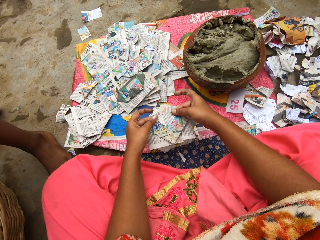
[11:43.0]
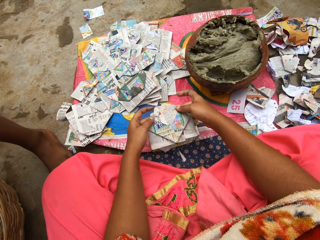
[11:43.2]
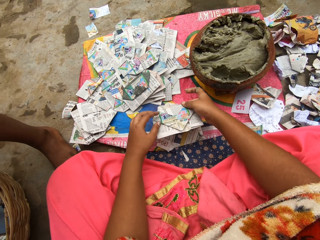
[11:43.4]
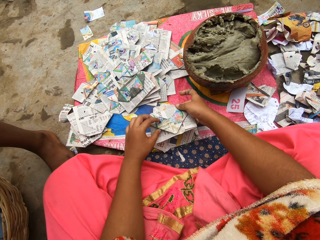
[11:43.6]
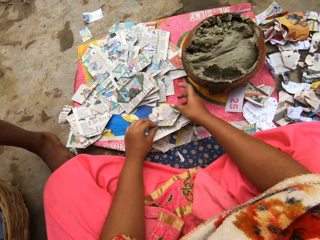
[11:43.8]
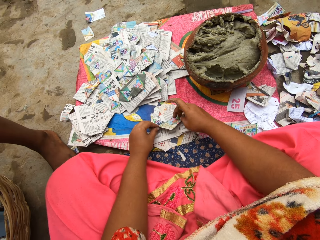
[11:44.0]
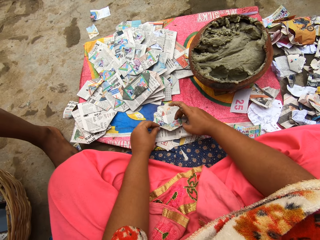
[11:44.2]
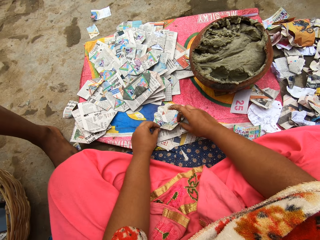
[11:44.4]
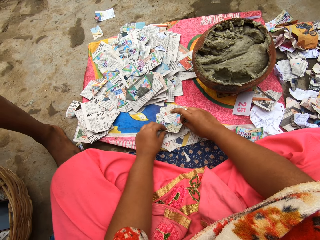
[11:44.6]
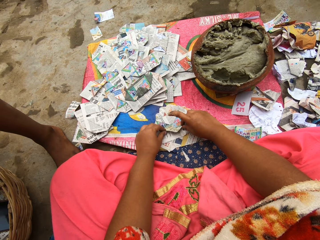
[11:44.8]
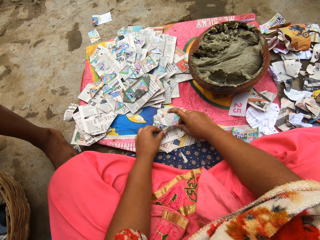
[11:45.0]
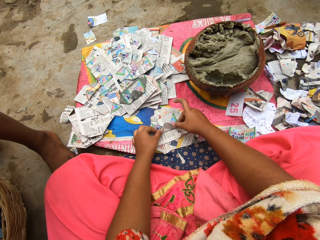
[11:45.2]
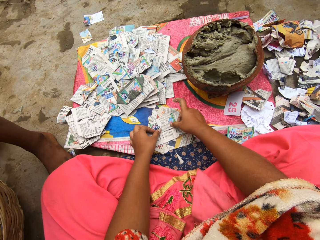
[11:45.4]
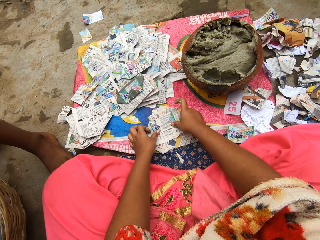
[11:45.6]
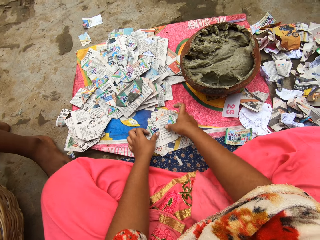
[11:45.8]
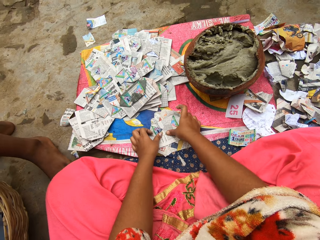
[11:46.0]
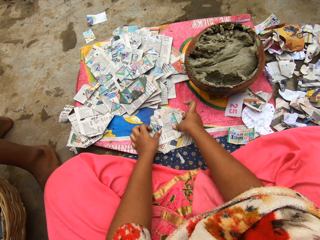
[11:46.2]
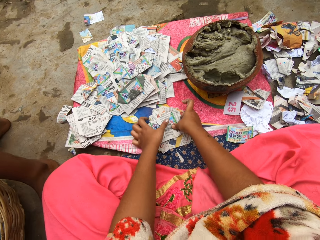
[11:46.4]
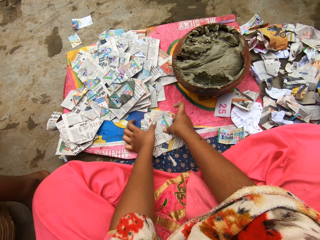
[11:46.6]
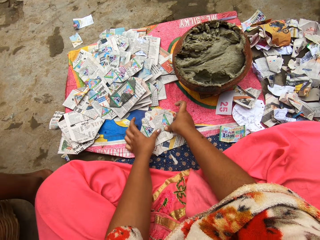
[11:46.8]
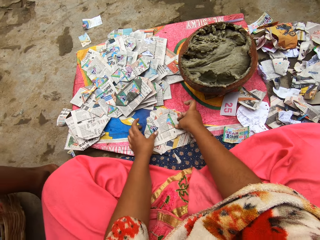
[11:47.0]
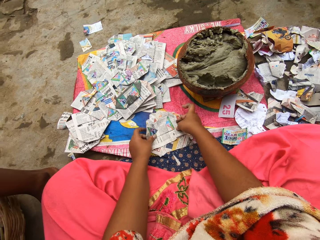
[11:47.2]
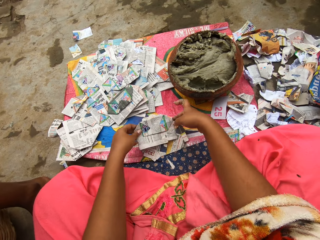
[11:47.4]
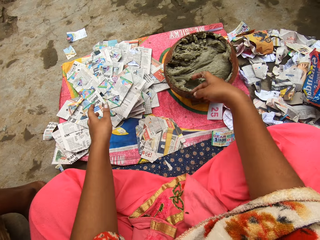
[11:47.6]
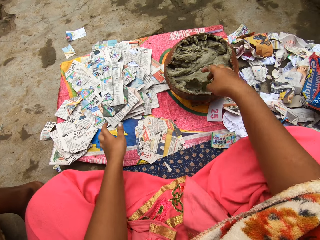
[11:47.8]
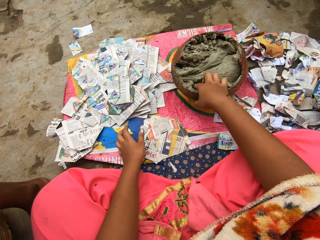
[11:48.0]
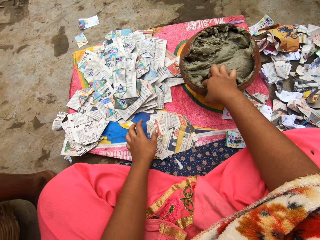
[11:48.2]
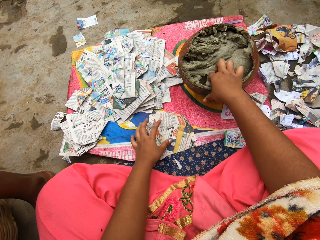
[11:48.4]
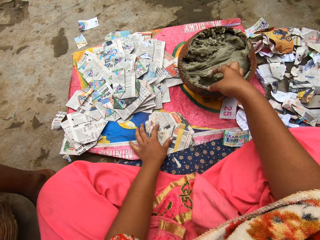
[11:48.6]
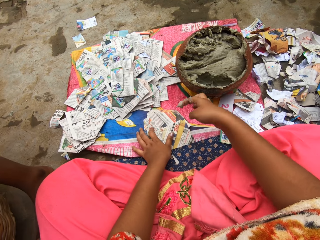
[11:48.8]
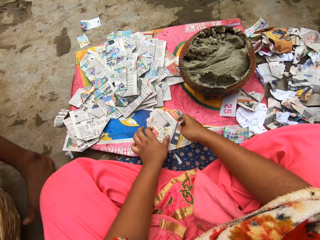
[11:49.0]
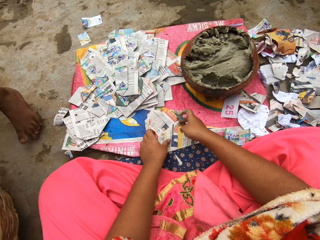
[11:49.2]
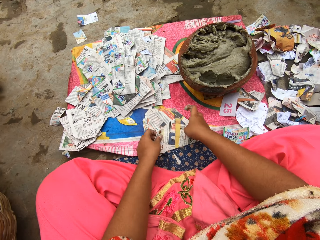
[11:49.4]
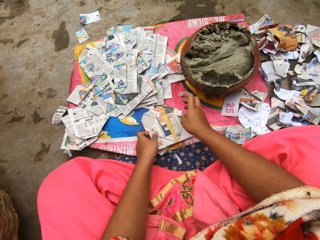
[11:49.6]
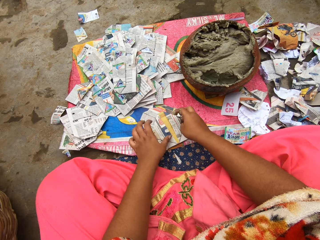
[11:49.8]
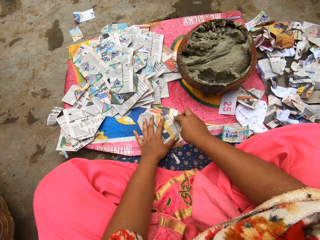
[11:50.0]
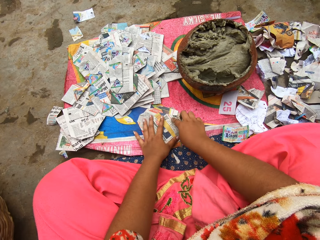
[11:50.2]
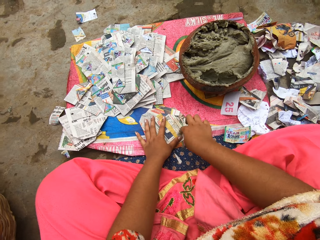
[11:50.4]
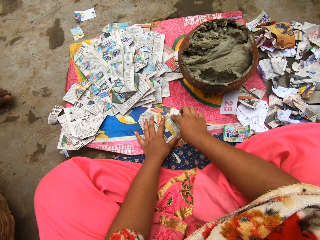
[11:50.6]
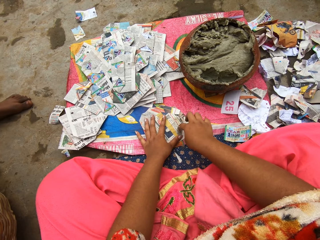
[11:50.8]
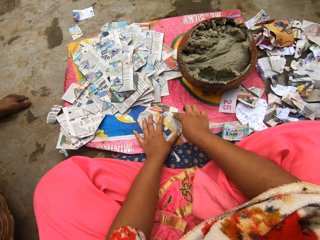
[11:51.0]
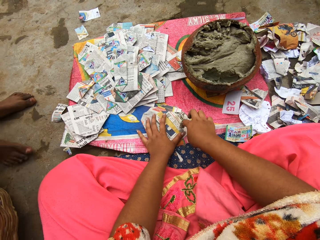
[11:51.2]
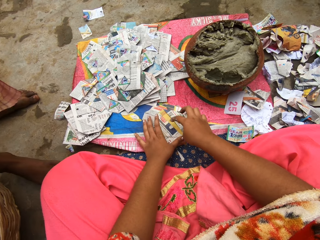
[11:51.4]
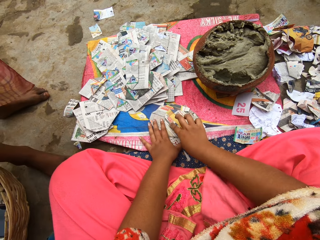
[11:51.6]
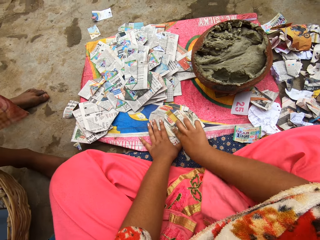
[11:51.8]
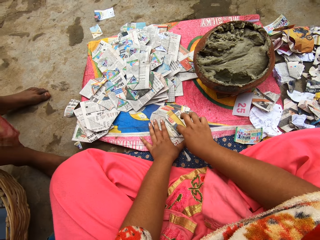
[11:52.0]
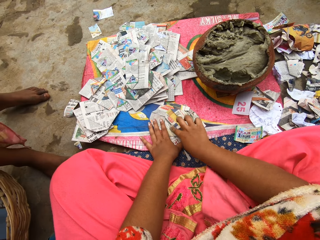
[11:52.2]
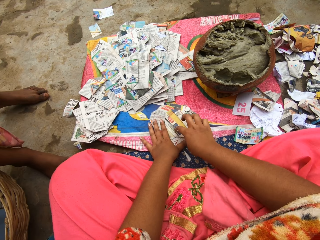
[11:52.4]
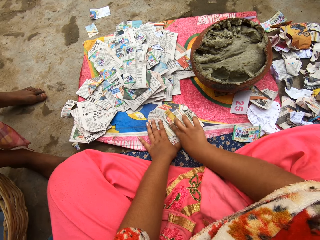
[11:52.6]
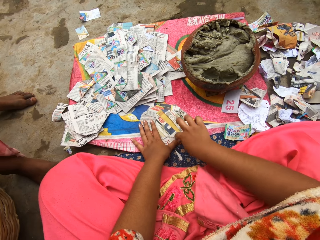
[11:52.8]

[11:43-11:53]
The camera wearer puts a paper on the table. She folds part of a piece of paper. She picks up a piece of paper. She drops the paper on a pile of papers on the sac on the ground with her left hand. She takes putty from the clay pot on the ground with her right hand. She moves the papers on the table. She holds down a paper on the sac on the ground with her left hand. She rubs the putty in her right hand on the paper on the ground.

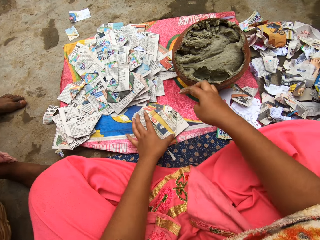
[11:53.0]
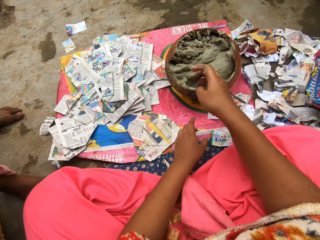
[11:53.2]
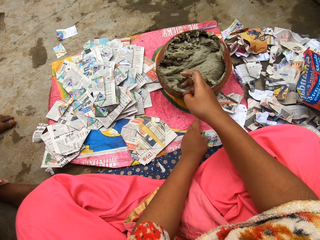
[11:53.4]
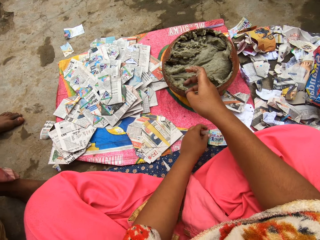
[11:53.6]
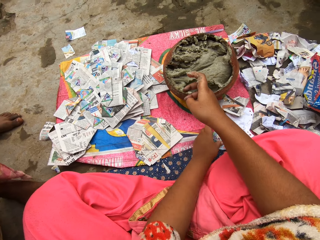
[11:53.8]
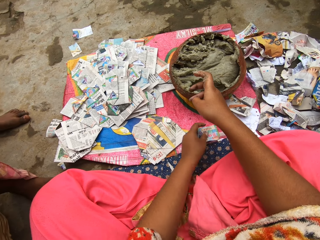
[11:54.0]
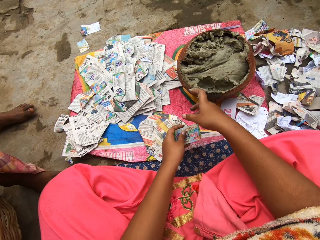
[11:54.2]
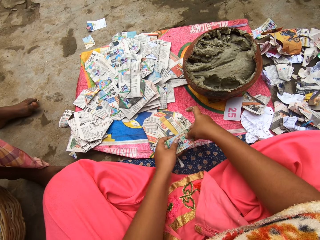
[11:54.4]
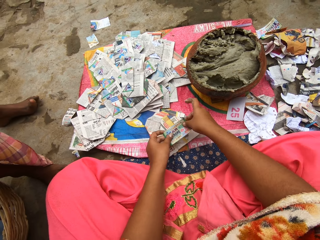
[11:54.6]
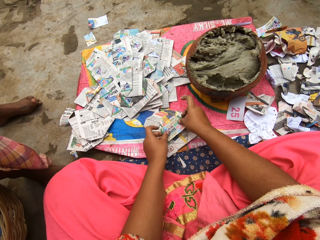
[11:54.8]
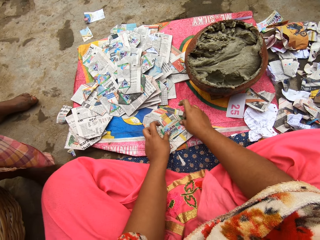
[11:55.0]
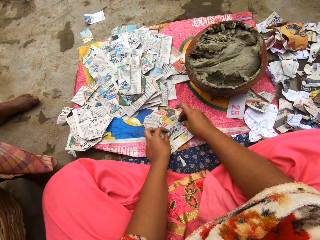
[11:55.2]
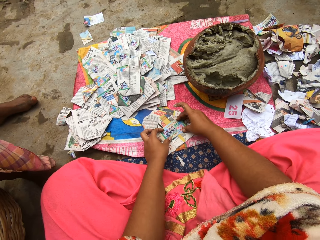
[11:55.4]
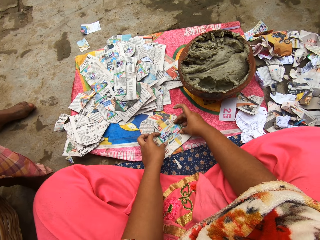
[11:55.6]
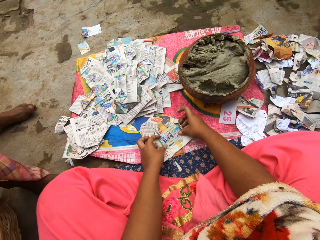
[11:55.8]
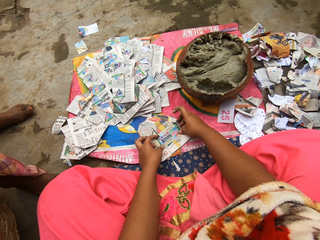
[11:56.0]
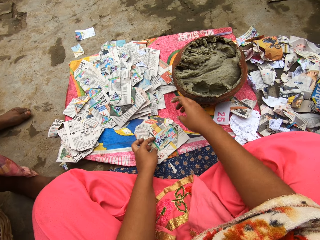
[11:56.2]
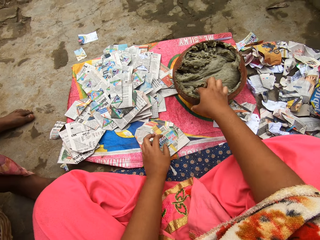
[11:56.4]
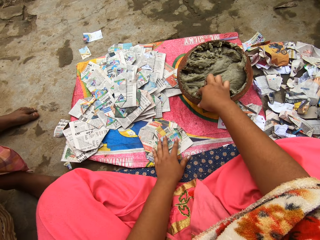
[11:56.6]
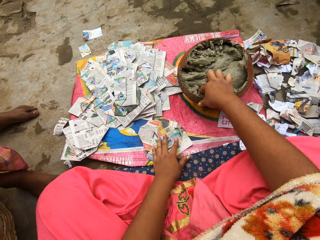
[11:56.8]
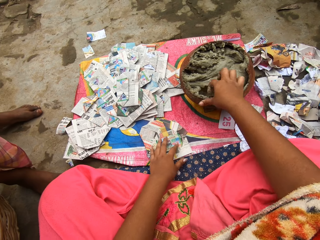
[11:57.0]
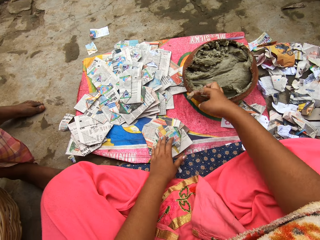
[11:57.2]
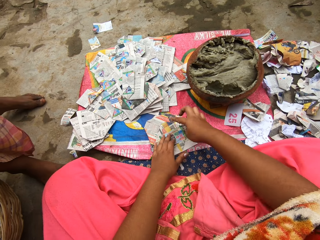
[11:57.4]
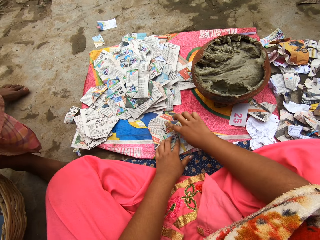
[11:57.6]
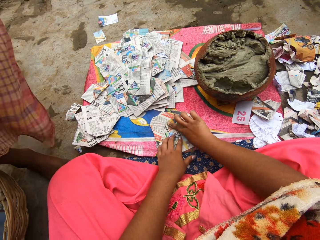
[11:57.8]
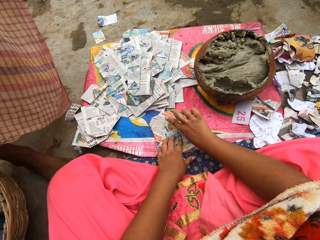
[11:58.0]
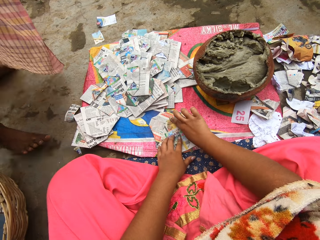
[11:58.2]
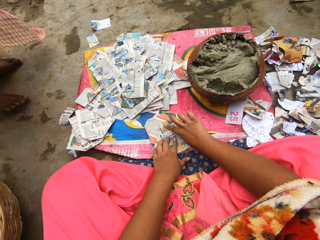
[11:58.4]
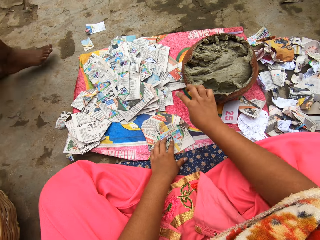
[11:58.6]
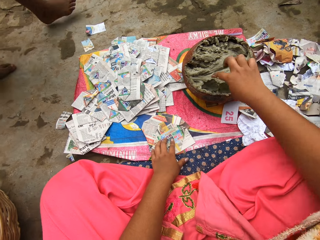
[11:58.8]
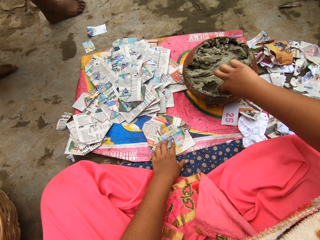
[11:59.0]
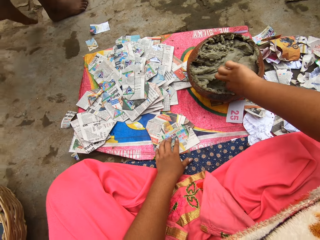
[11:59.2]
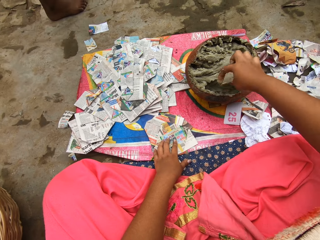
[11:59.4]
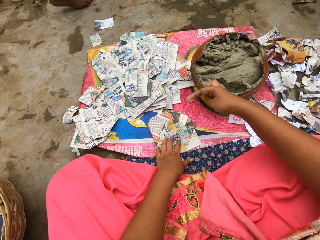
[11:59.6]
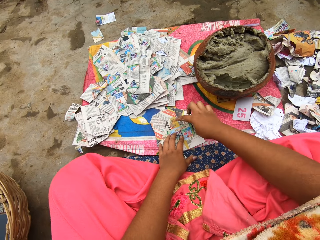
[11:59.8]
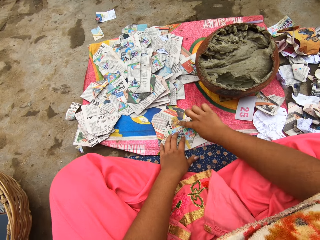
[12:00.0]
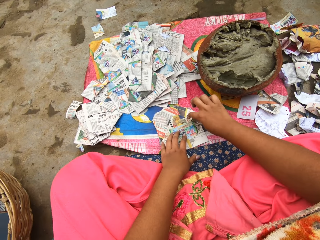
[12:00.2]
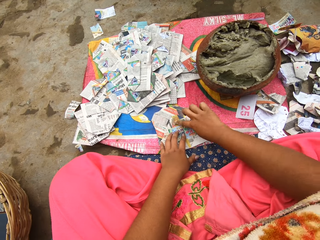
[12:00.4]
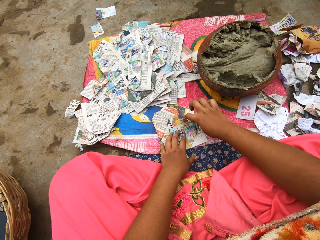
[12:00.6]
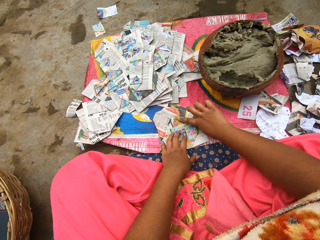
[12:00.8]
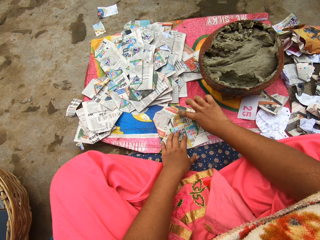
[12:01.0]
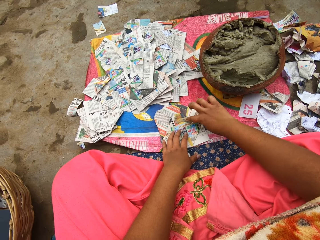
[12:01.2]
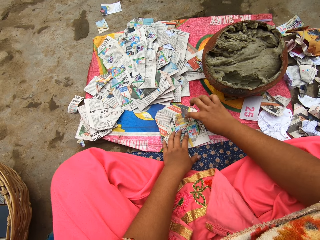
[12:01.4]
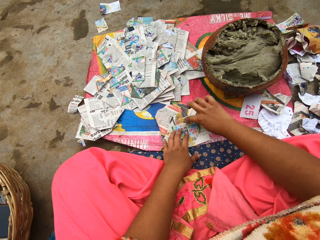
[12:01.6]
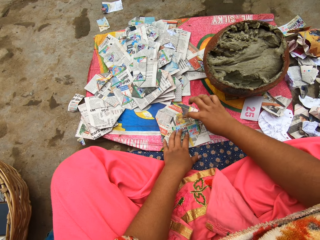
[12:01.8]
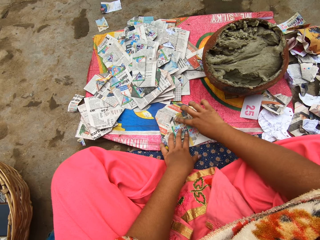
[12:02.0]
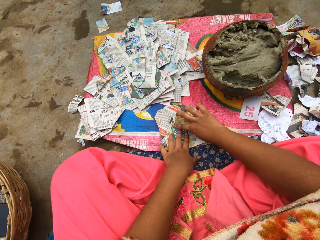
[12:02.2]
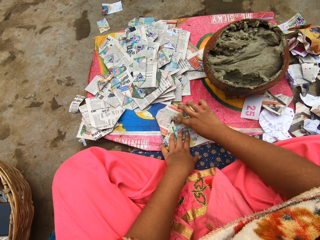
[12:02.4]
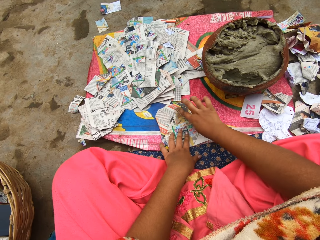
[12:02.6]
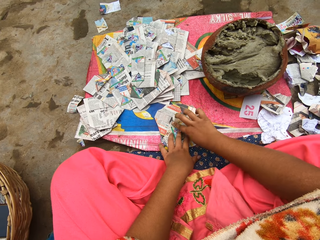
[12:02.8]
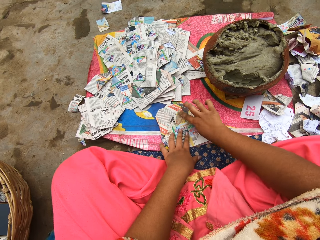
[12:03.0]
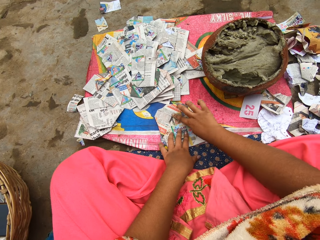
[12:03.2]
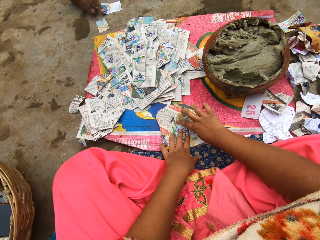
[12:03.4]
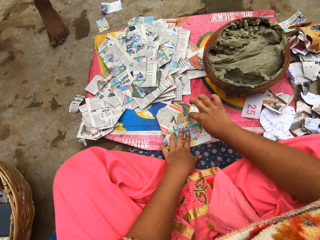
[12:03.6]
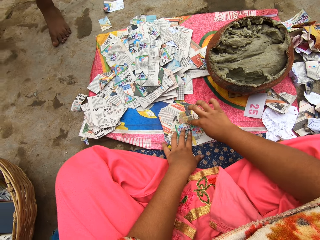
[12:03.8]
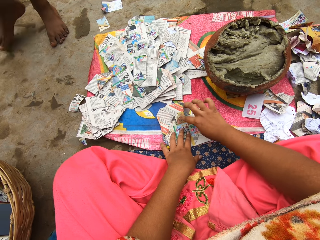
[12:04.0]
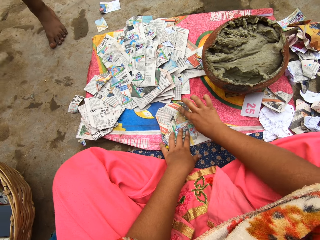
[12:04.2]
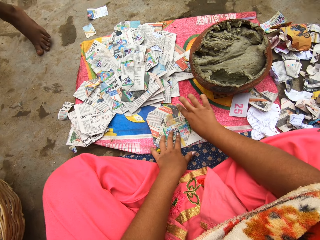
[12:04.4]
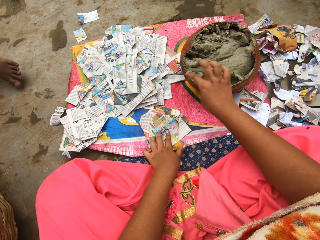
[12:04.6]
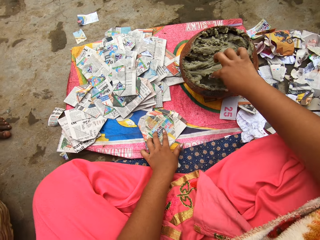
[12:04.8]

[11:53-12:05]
The camera wearer picks up a card from the ground with her left hand. She holds the card in her right hand with both hands. She places the card on the paper on the ground with both hands. A boy interacts with the camera wearer. The camera wearer takes putty from the clay pot on the ground with her right hand. She rubs the putty in her right hand on the paper on the ground. She takes putty from the clay pot on the ground with her right hand. She rubs the putty in her right hand on the paper on the ground. She takes putty from the clay pot on the ground with her right hand. She rubs the putty in her right hand on the paper on the ground.
